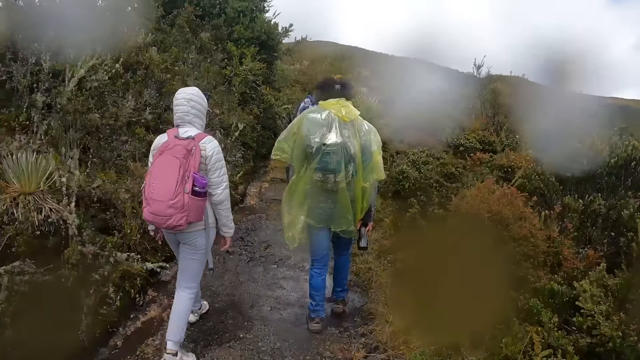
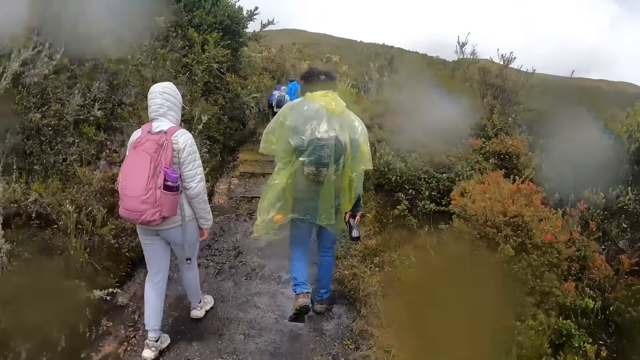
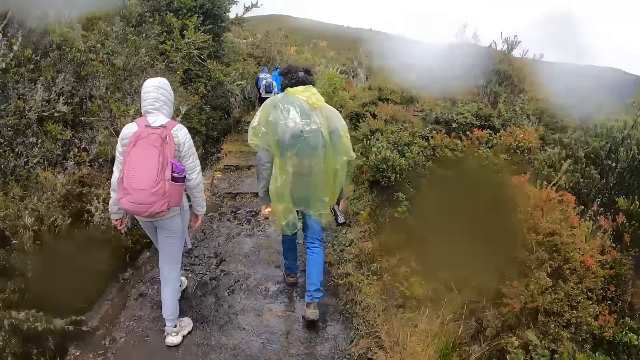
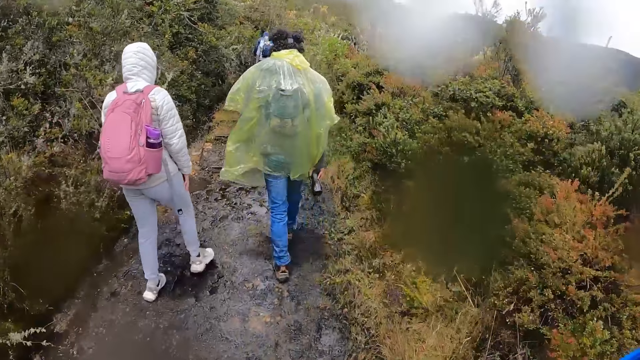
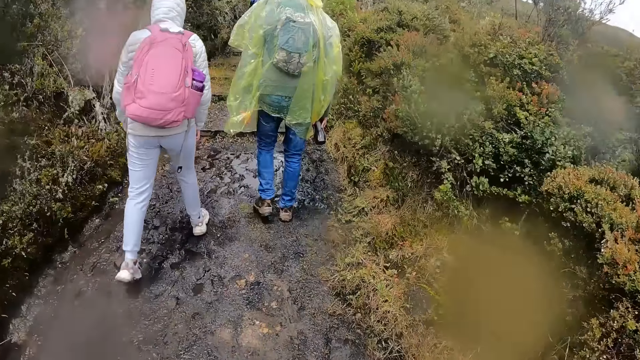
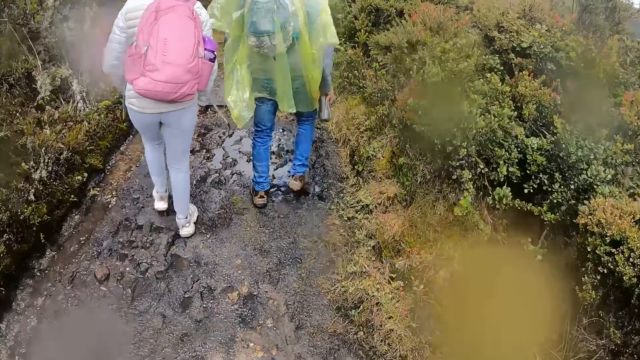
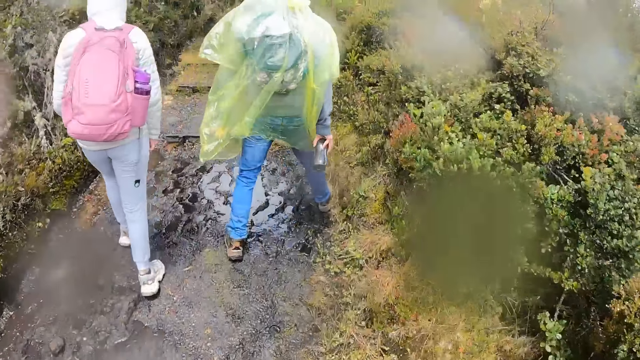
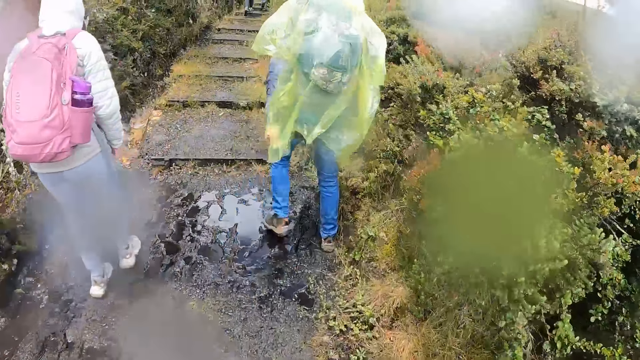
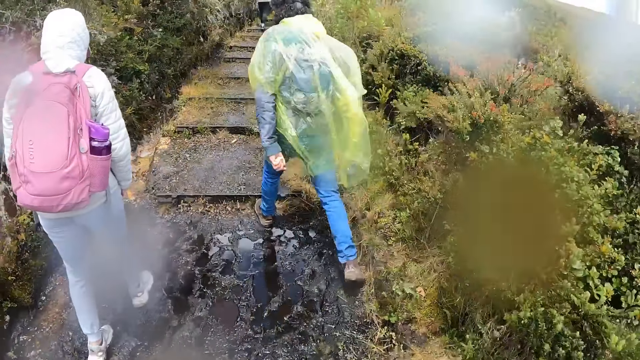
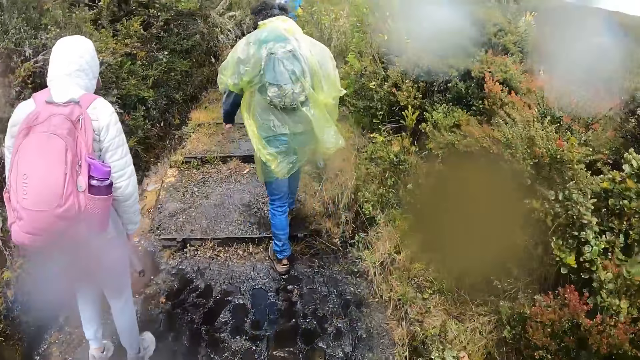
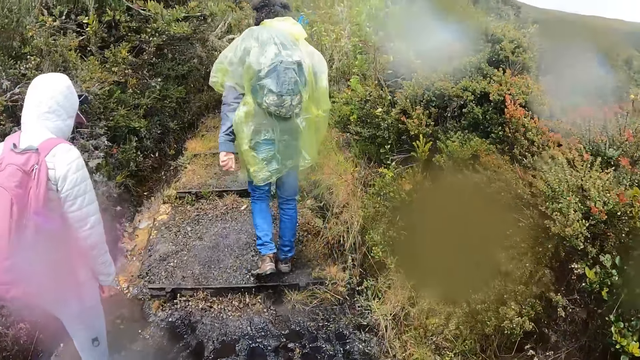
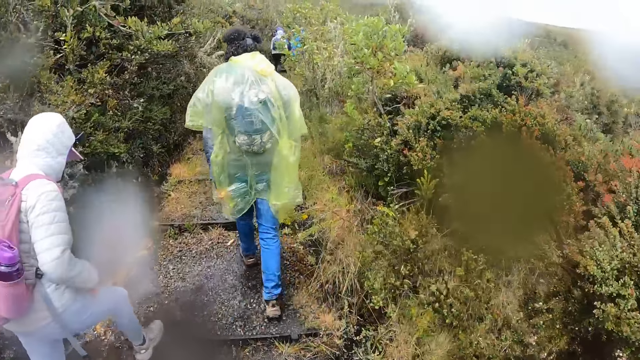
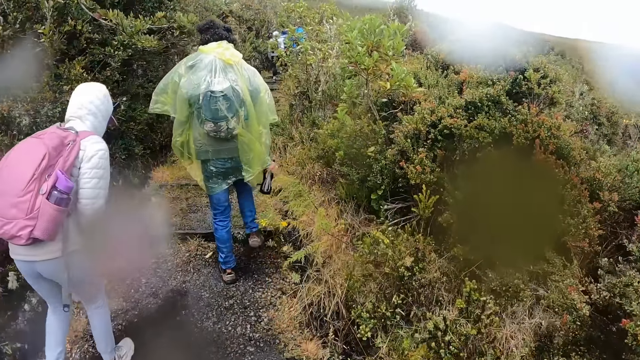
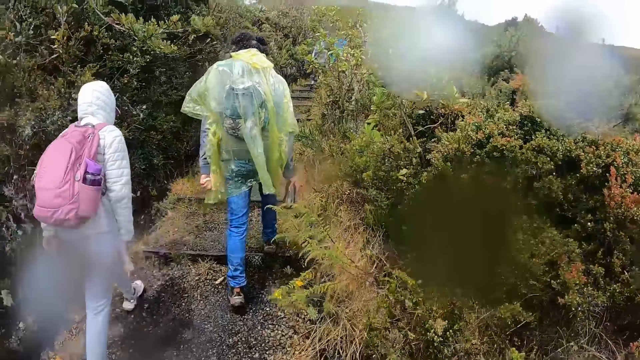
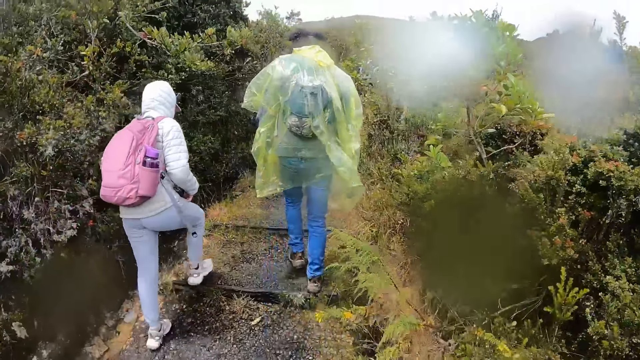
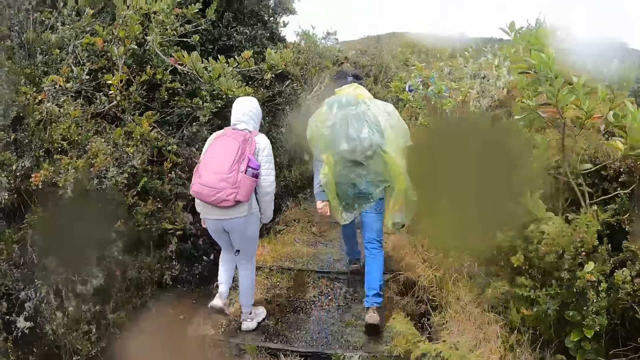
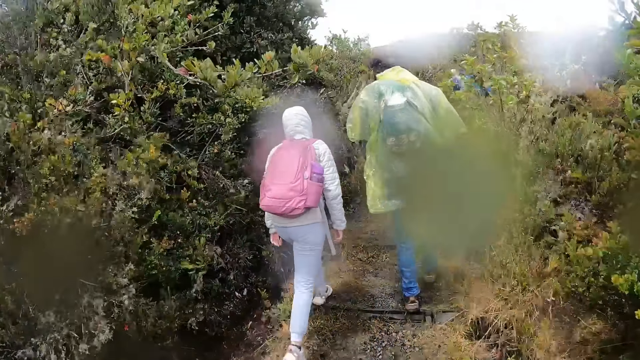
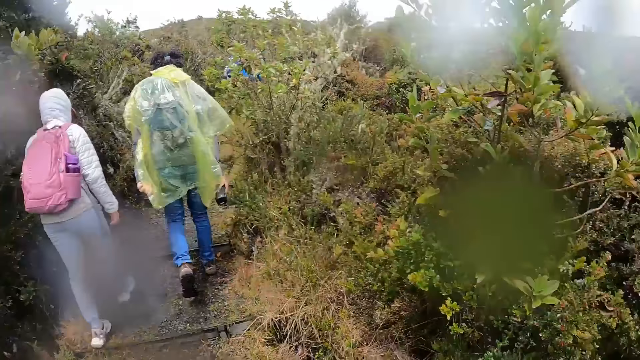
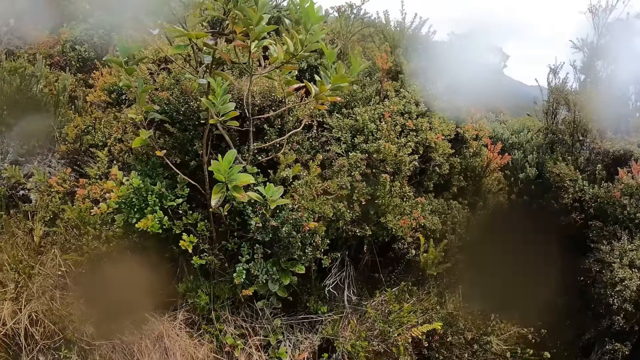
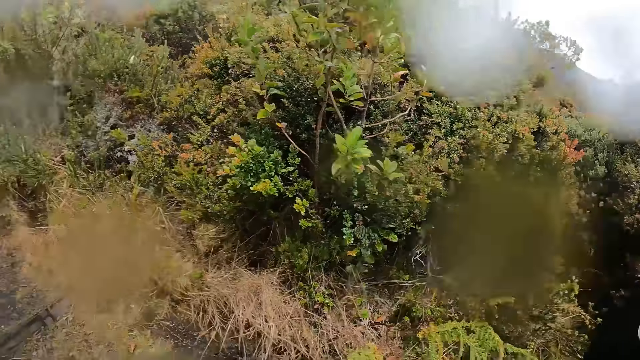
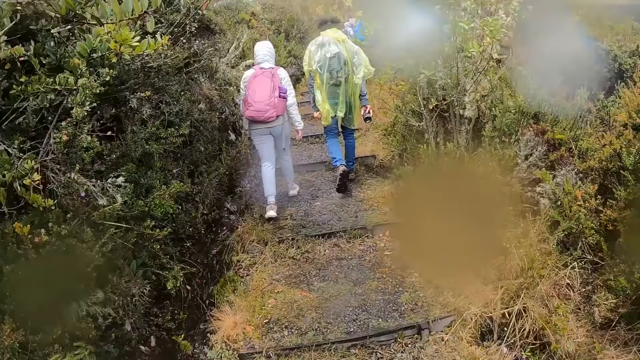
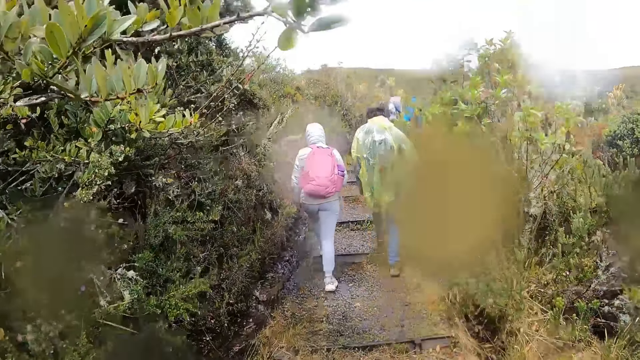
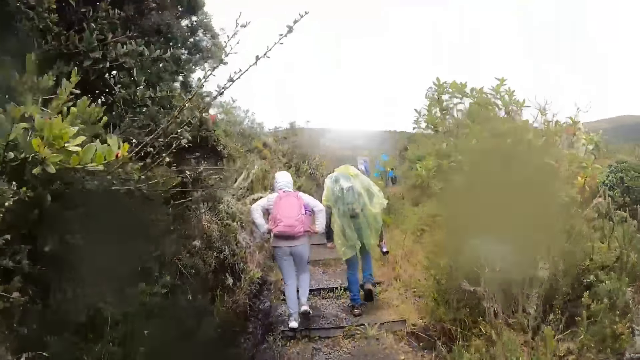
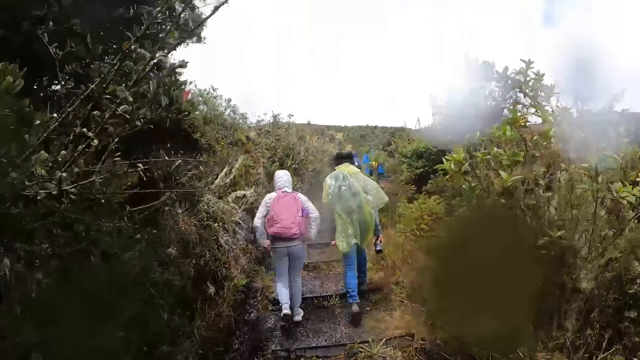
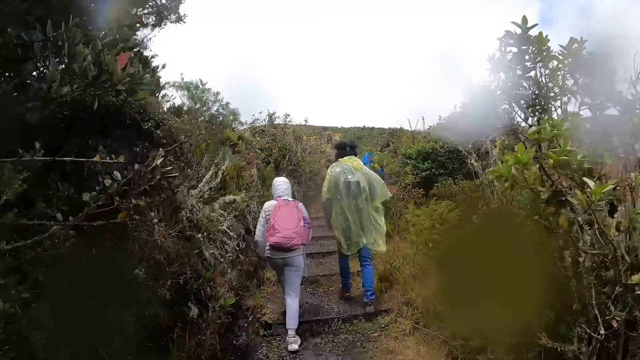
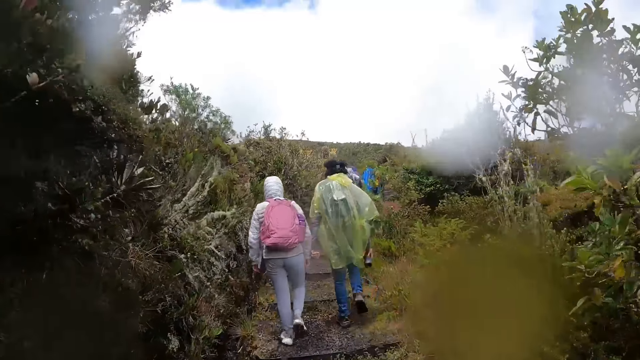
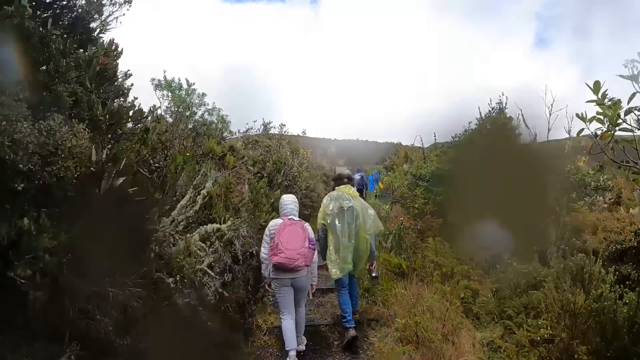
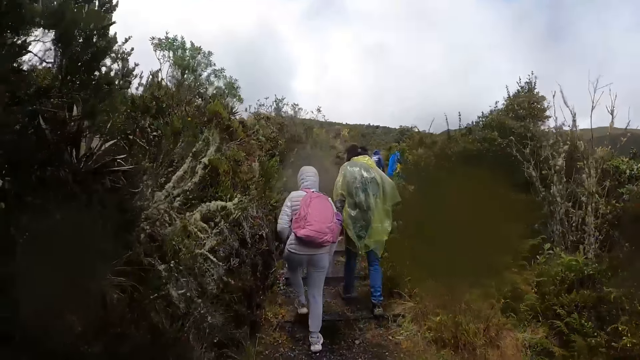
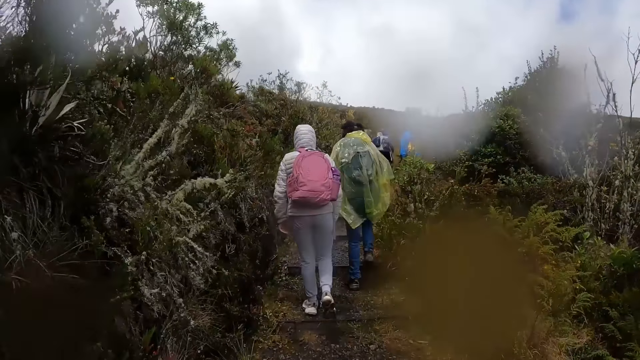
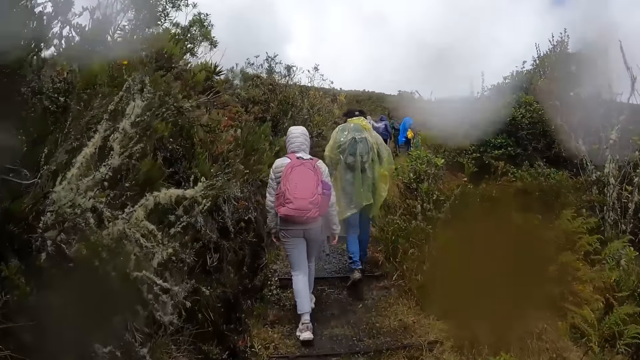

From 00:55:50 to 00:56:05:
The camera wearer looks around. A man and a woman walk on the road. The woman adjusts the bag with both hands. The woman walks on the road.

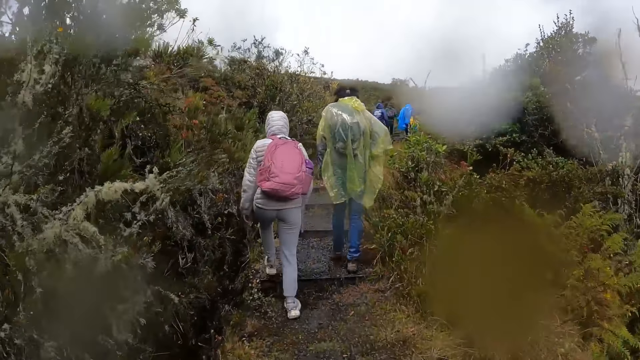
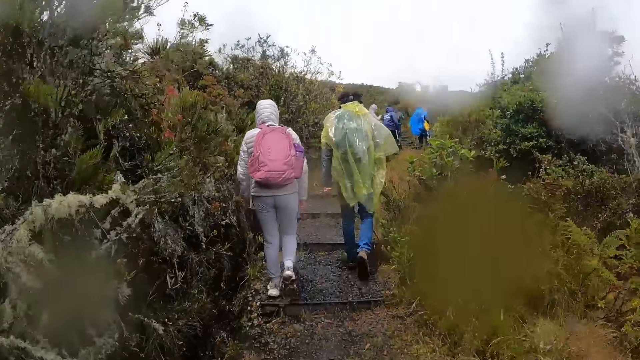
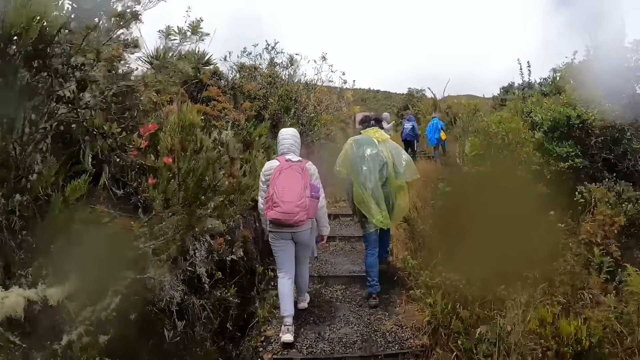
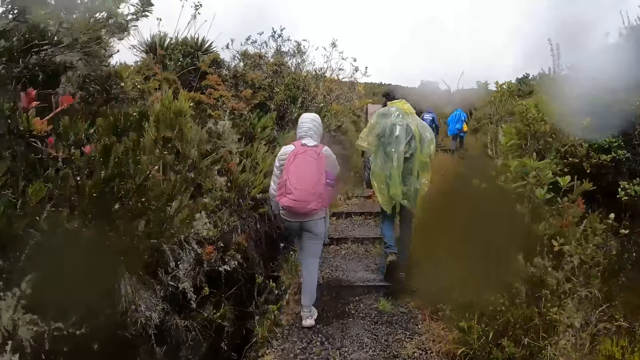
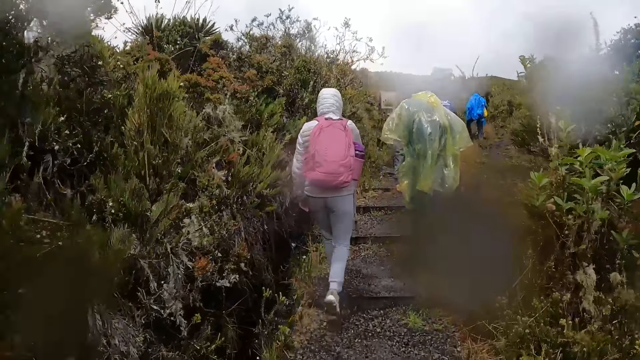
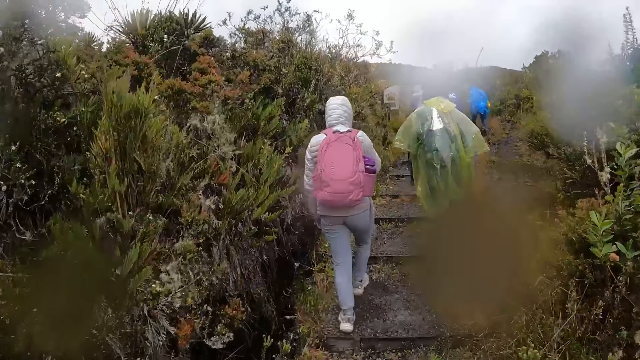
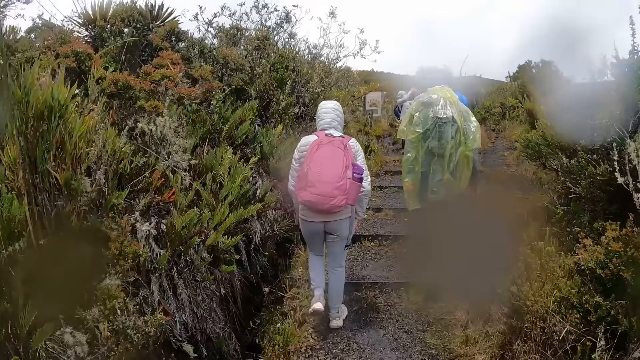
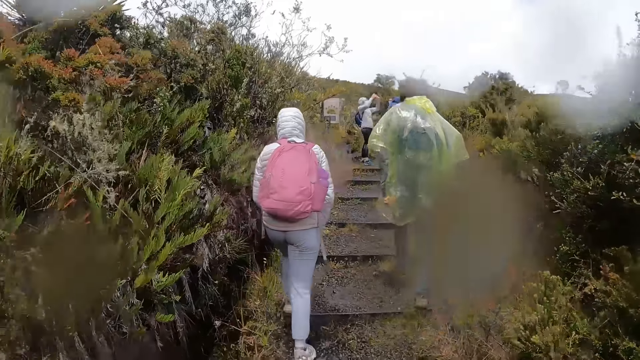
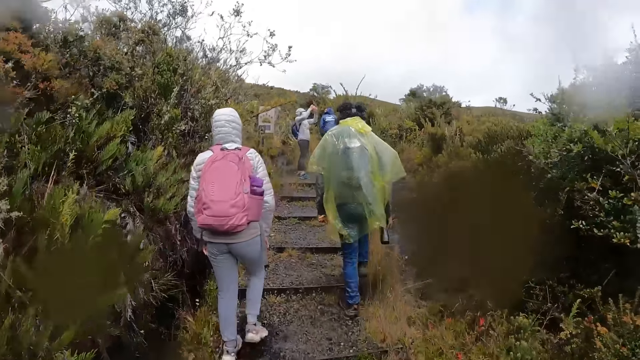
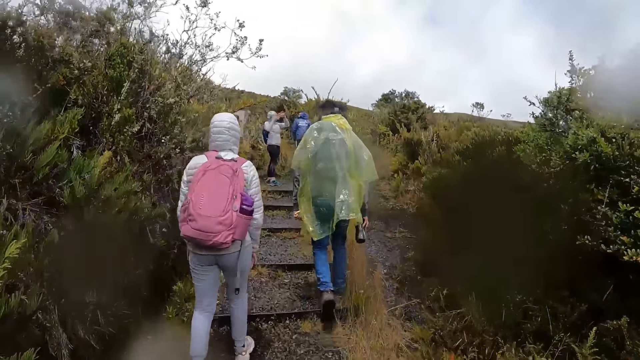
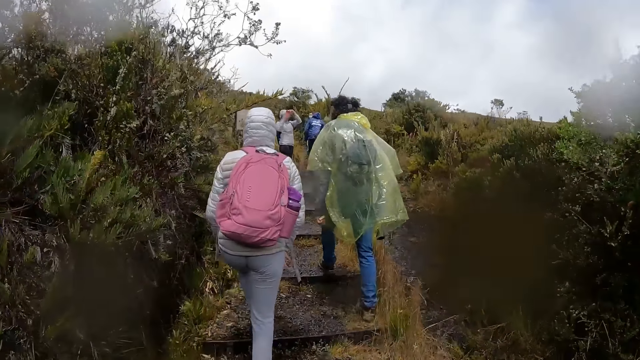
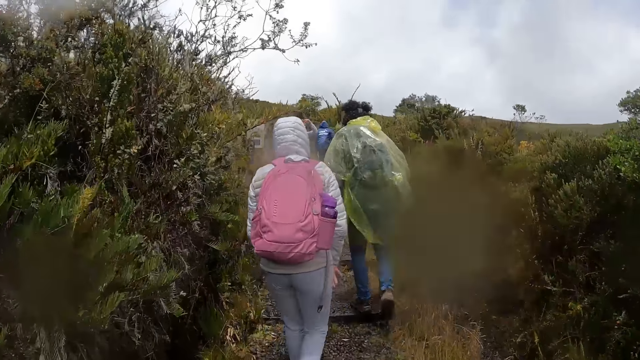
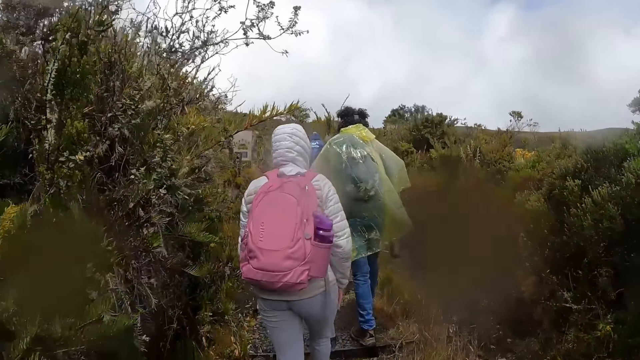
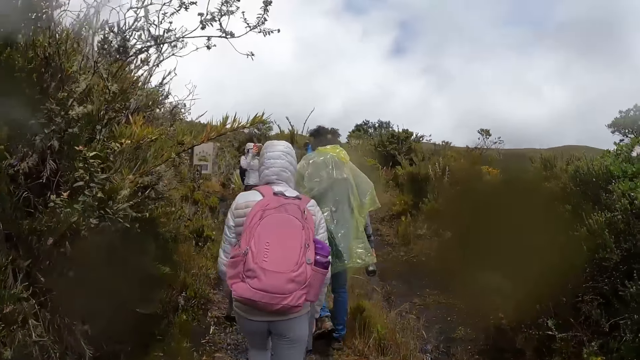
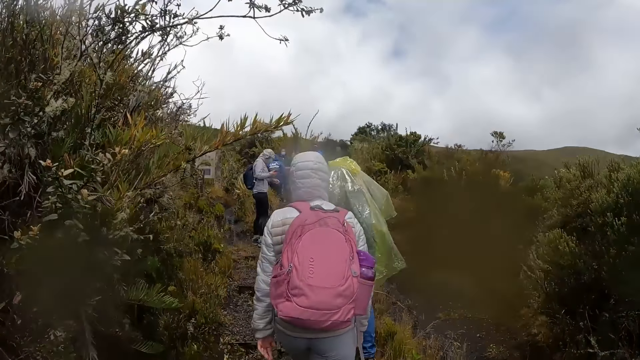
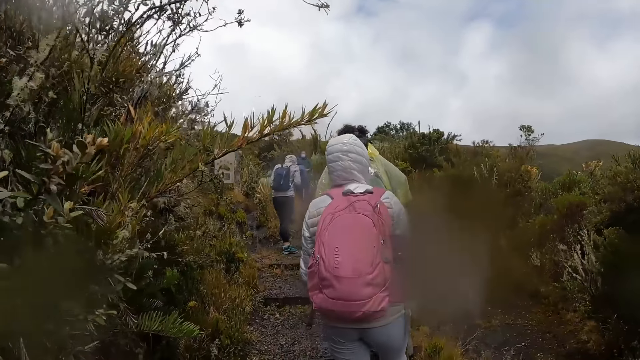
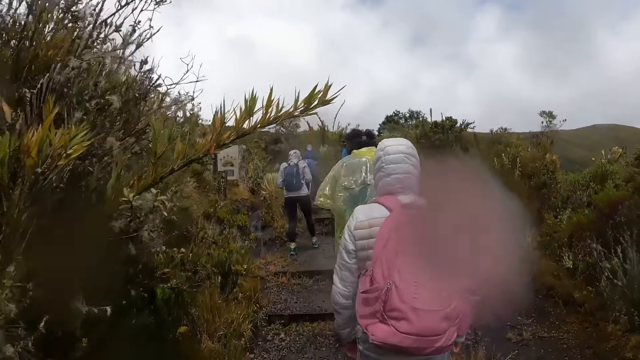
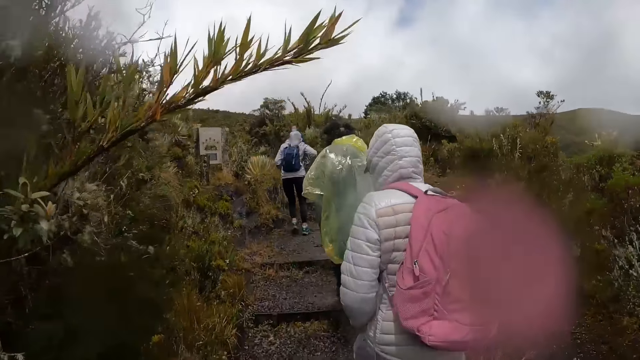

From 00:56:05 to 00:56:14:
A woman operates a phone with both hands. The woman walks up the pathway on the hill.
